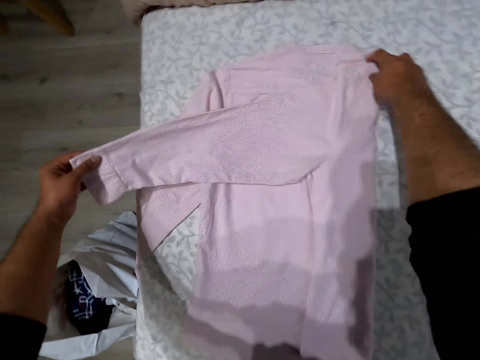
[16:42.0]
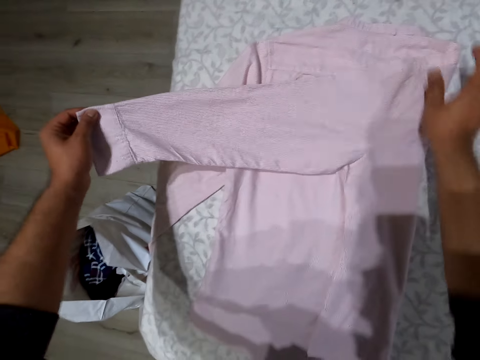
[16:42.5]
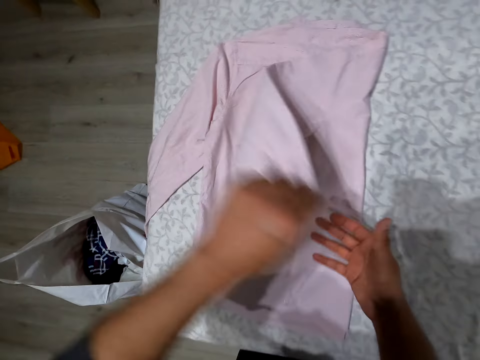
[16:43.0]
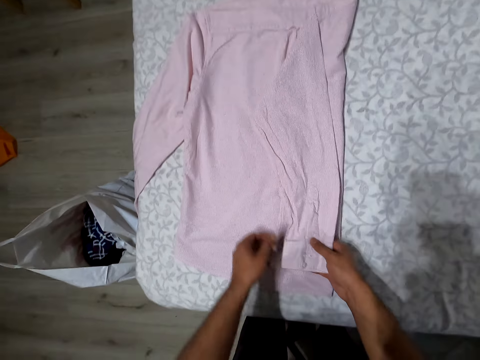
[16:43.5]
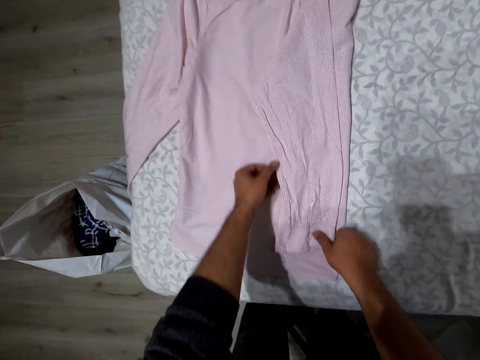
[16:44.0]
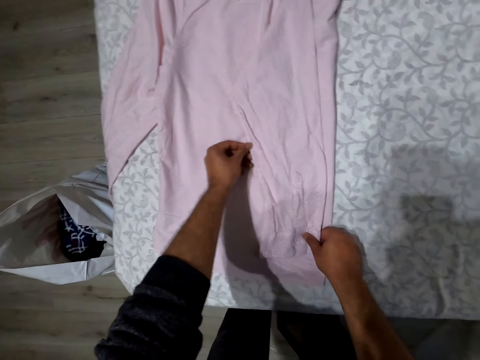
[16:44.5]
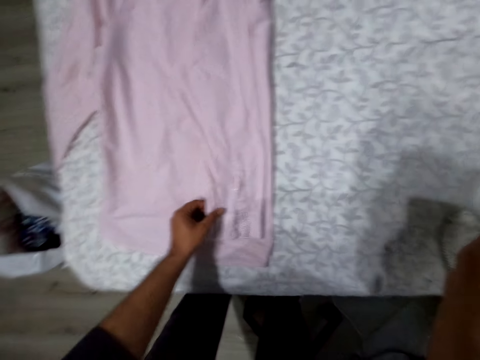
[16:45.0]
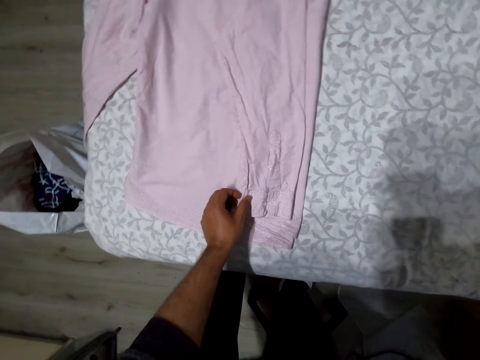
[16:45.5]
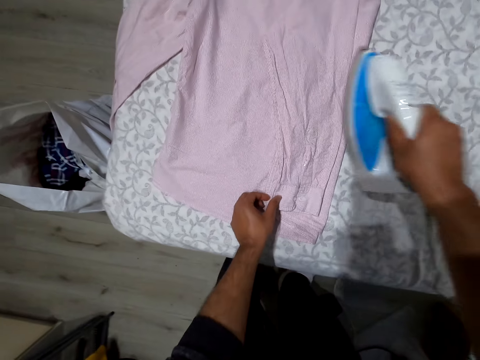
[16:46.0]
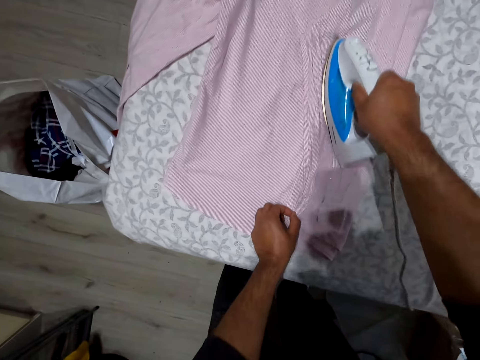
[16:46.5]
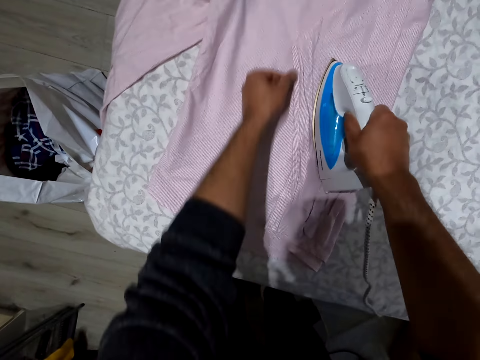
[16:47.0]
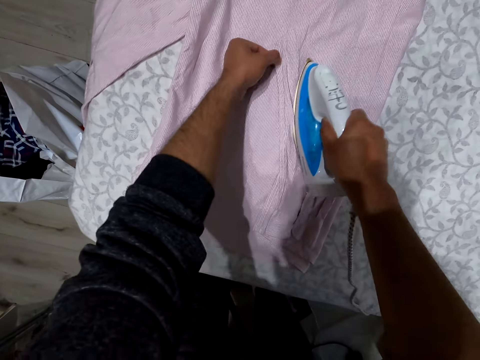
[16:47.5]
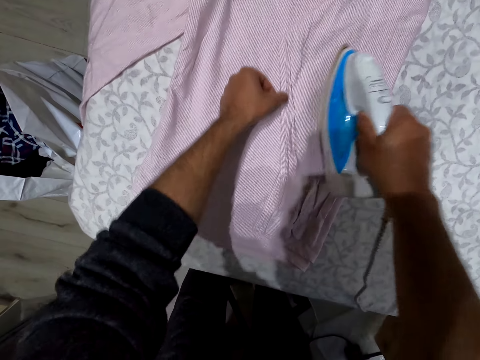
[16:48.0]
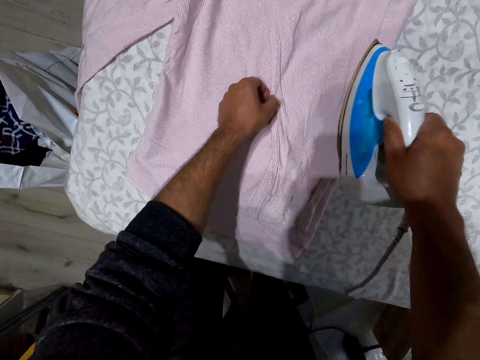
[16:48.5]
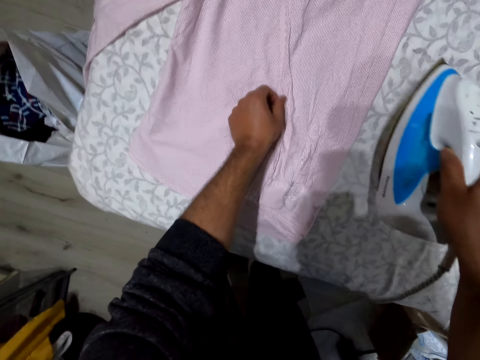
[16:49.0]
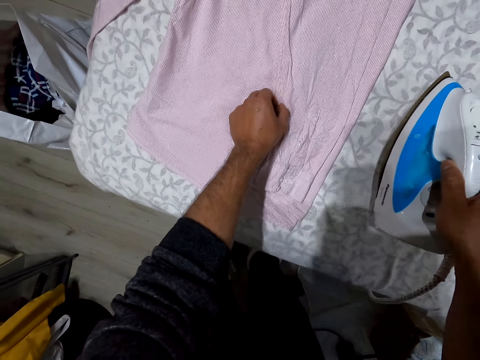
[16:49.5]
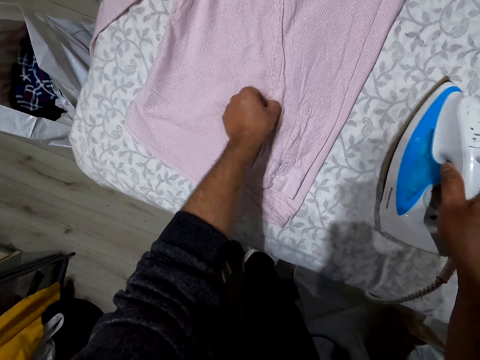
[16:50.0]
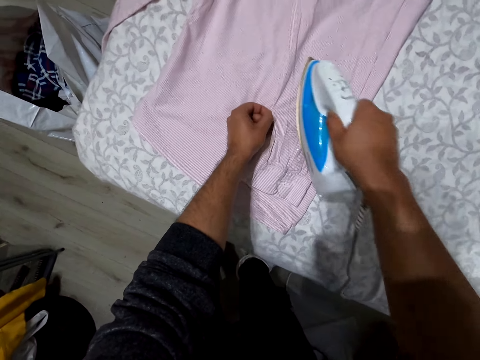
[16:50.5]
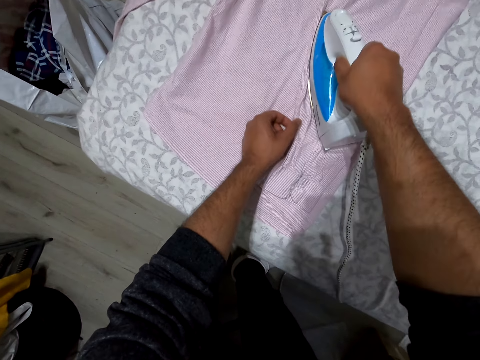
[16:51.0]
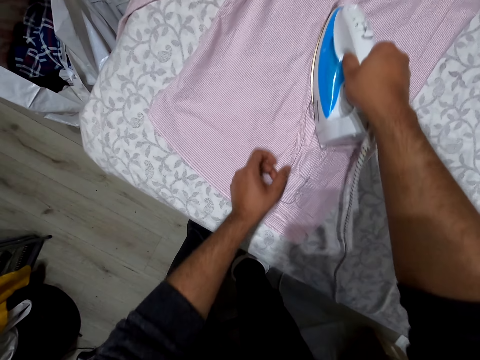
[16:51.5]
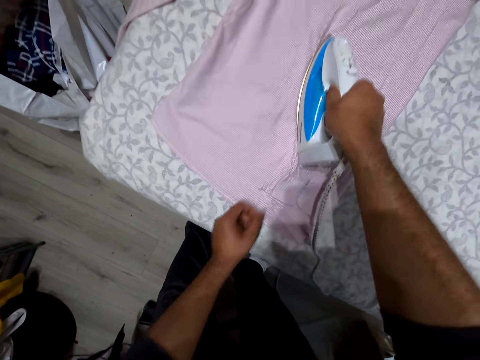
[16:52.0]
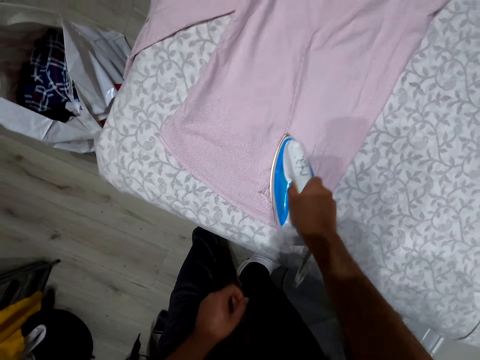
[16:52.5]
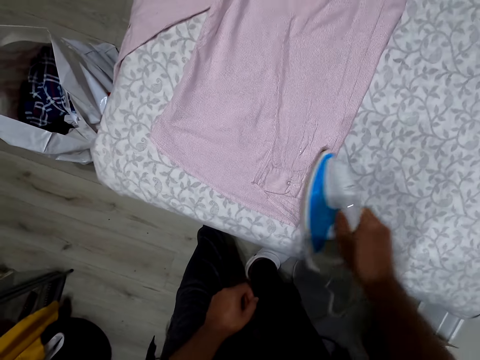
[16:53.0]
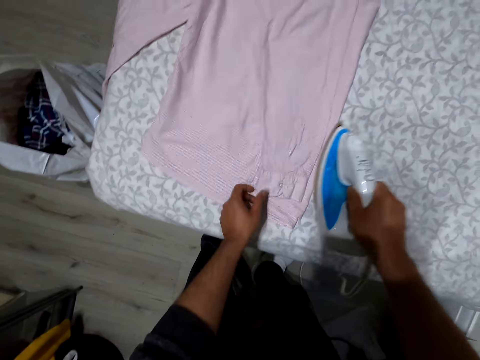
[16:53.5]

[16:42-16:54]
The camera wearer picks up the iron box. They iron the shirt. They straighten the shirt. They iron the shirt.

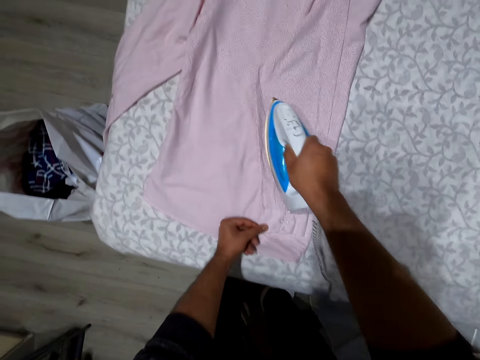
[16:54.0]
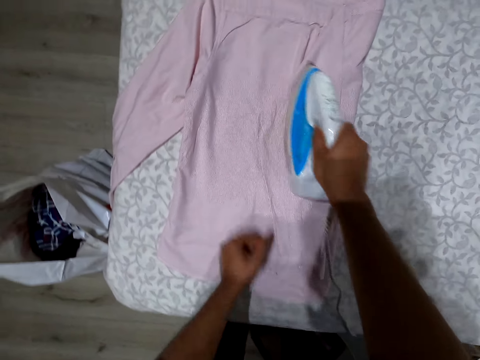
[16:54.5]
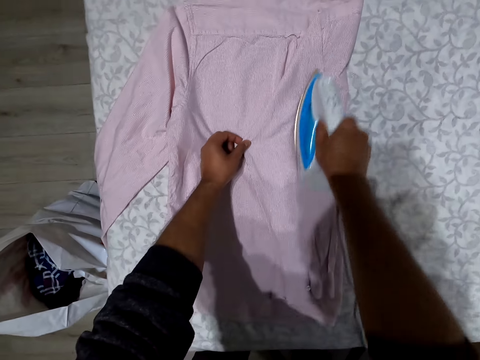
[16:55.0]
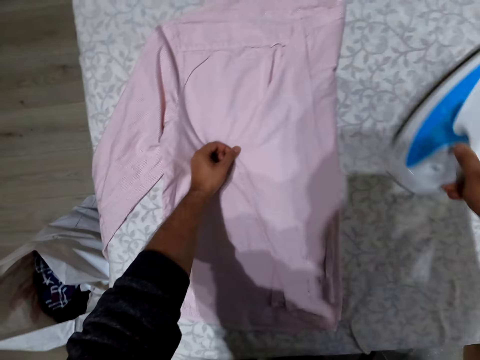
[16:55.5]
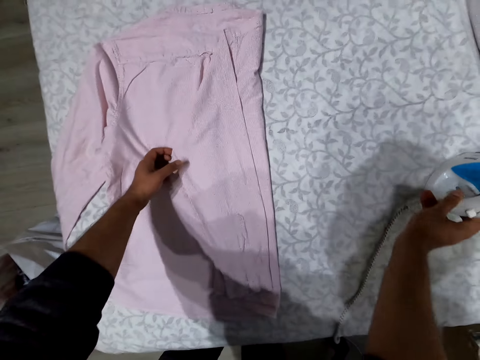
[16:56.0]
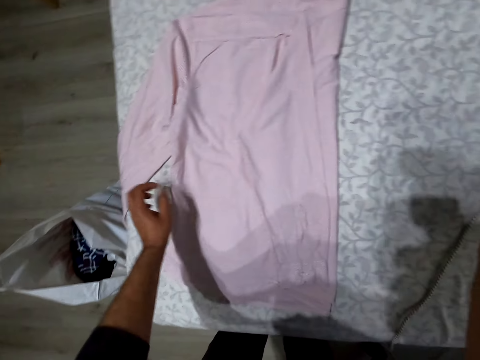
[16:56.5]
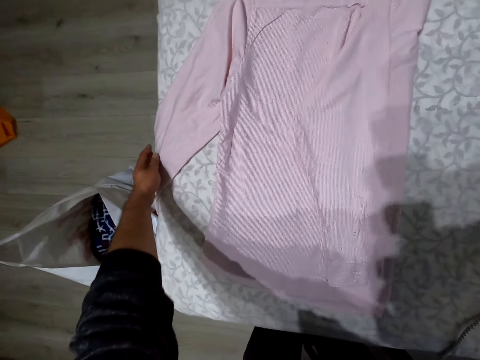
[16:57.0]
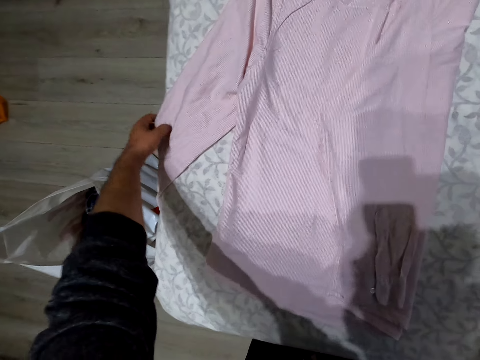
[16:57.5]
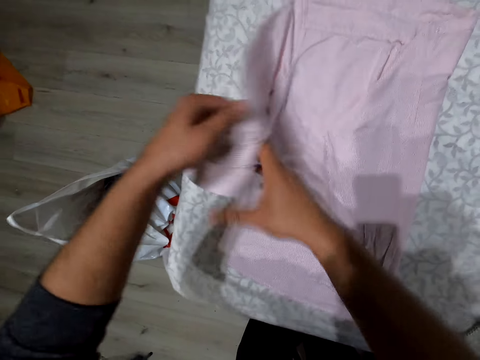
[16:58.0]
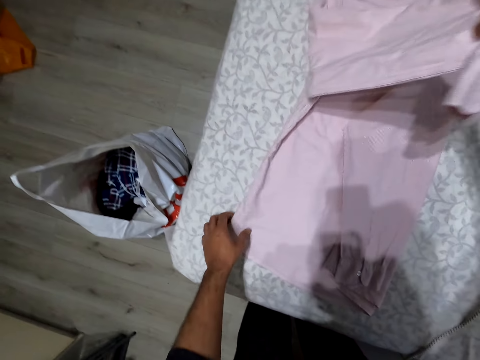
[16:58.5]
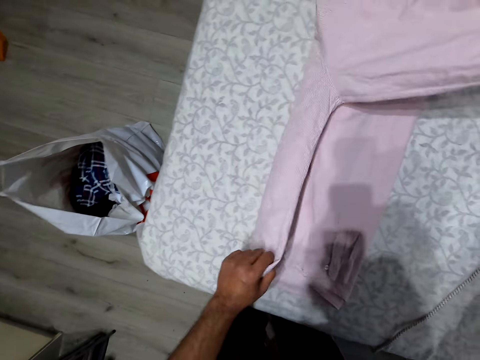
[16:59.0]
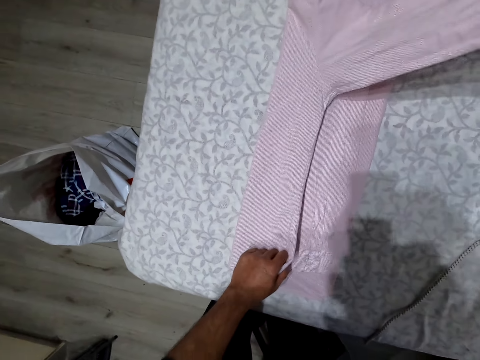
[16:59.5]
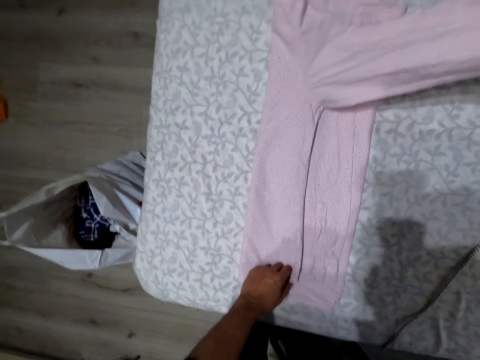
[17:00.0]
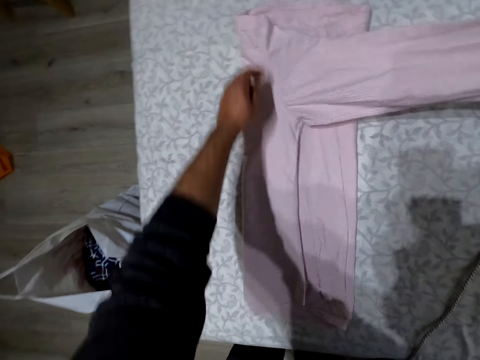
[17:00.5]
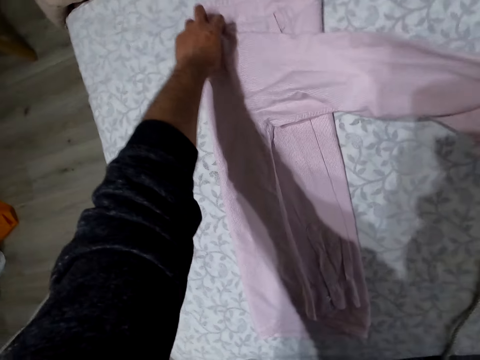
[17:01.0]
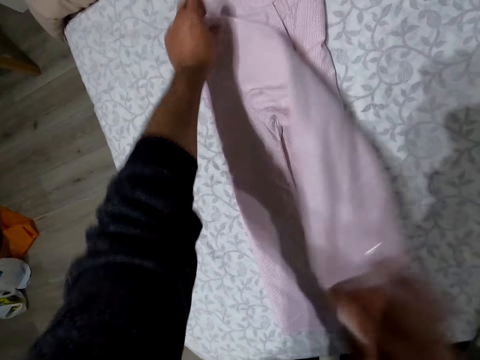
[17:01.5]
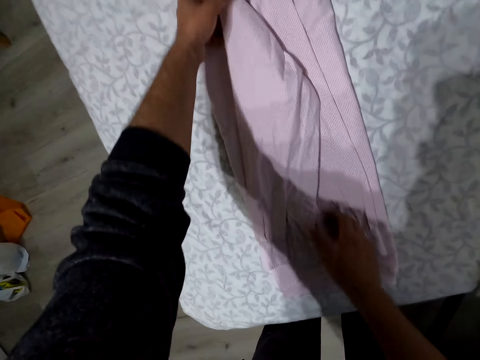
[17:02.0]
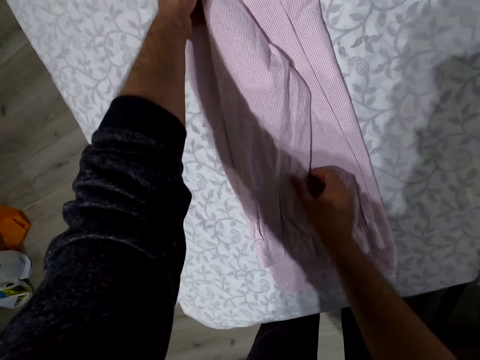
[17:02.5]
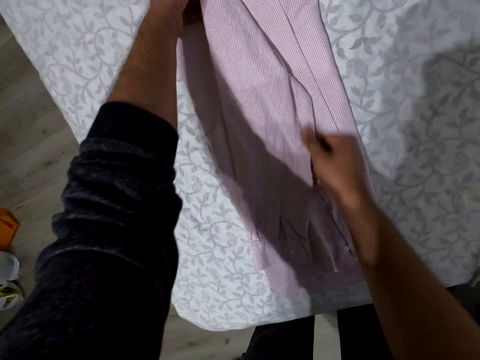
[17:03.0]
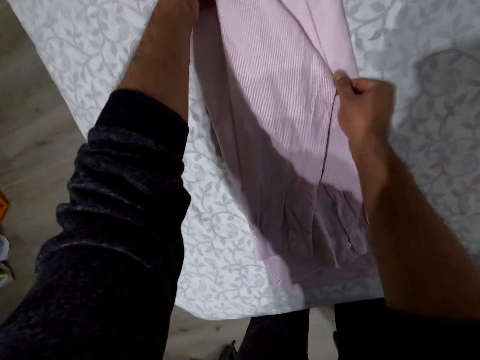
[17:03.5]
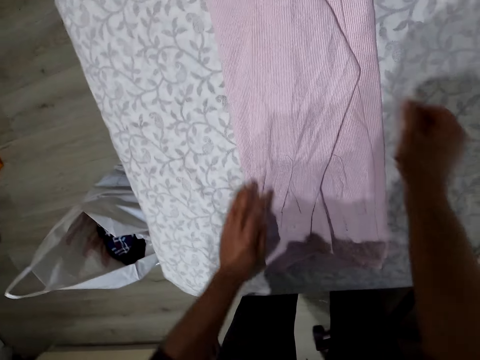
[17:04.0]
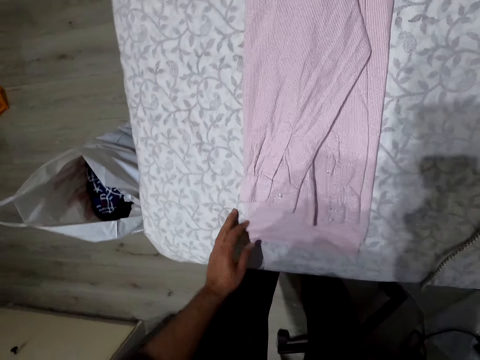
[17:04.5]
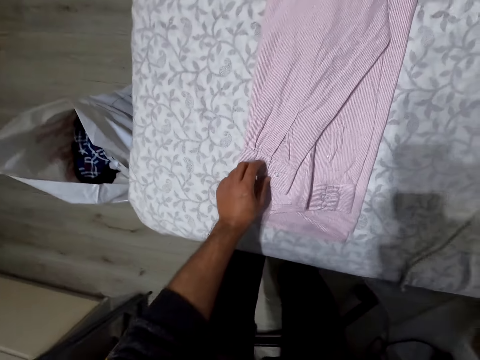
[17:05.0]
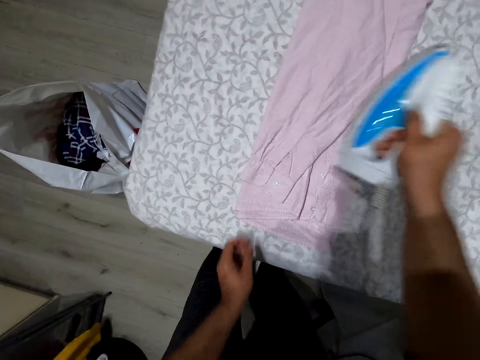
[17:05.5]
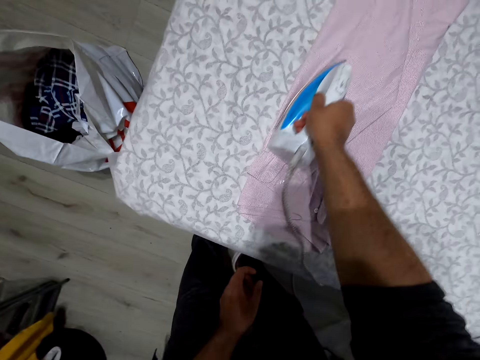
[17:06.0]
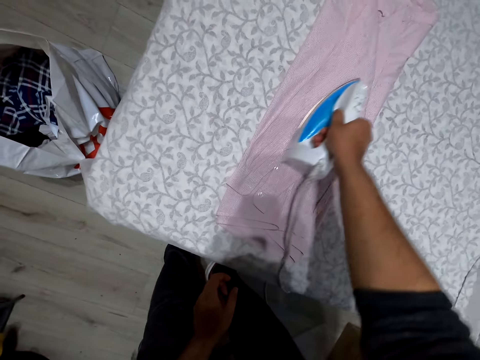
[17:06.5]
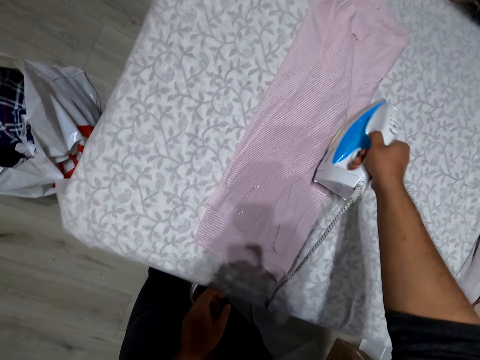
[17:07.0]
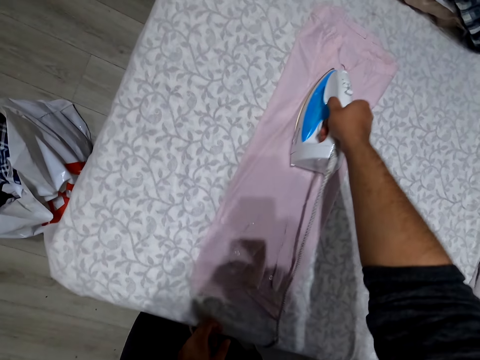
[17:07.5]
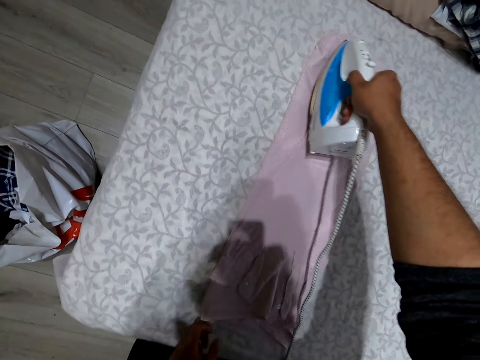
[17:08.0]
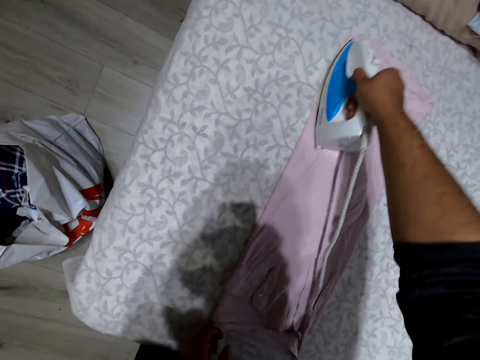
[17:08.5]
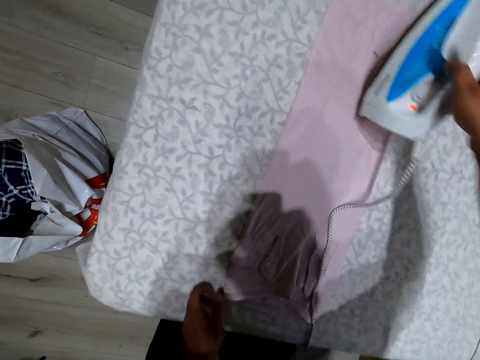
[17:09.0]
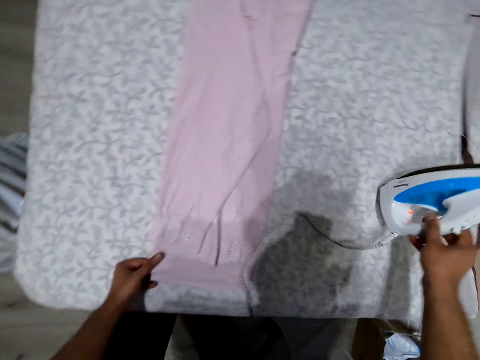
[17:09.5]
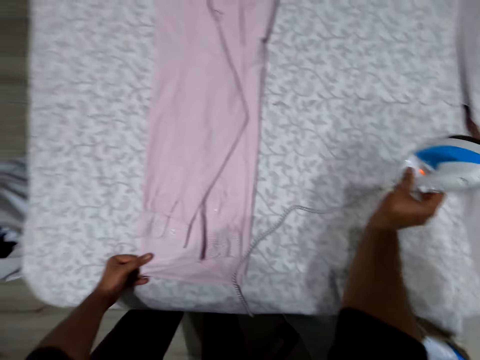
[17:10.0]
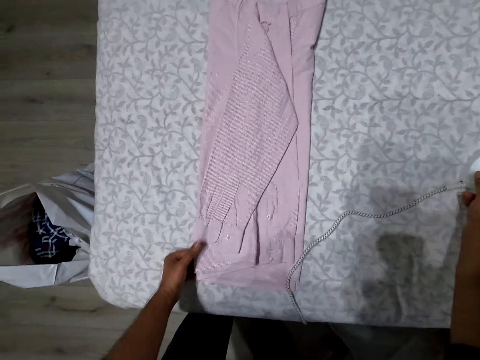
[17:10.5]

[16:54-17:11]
The camera wearer puts the iron box aside. They fold the shirt. They pick up the iron box. They iron the shirt. They put the iron box aside.
